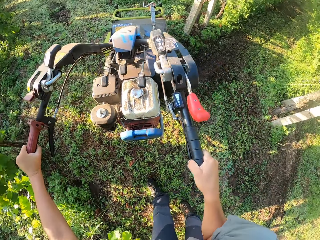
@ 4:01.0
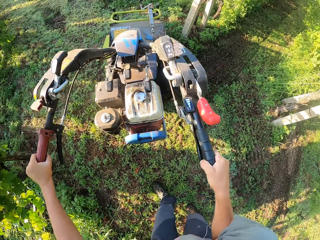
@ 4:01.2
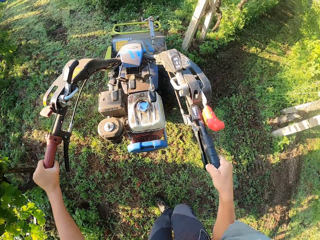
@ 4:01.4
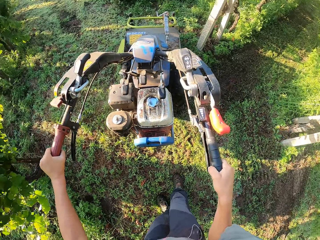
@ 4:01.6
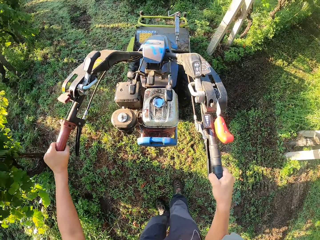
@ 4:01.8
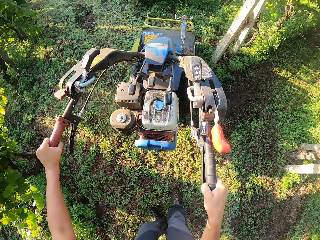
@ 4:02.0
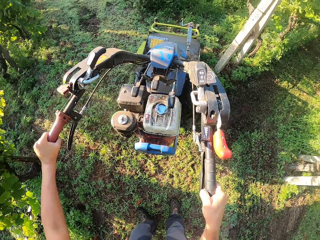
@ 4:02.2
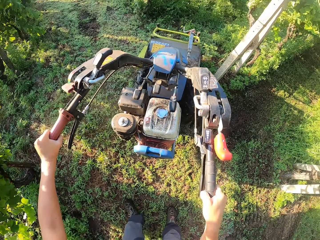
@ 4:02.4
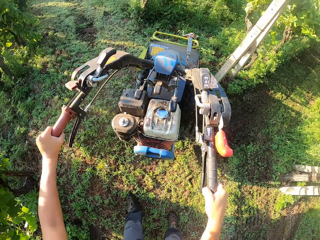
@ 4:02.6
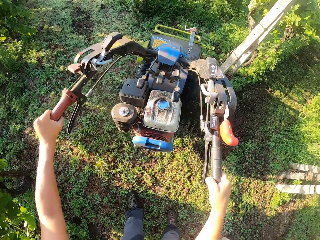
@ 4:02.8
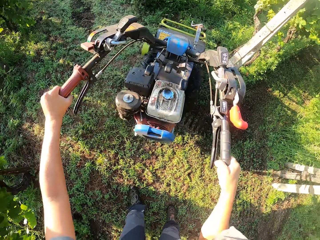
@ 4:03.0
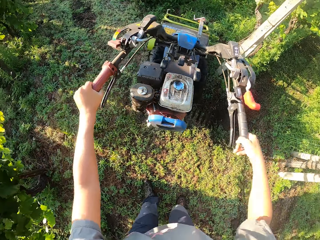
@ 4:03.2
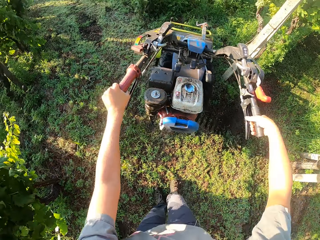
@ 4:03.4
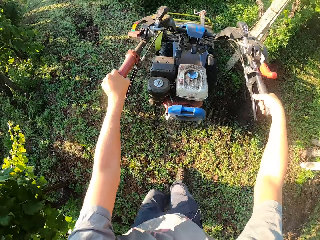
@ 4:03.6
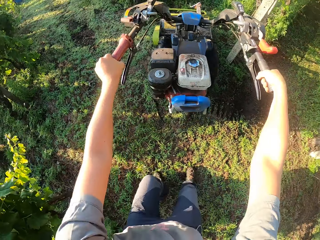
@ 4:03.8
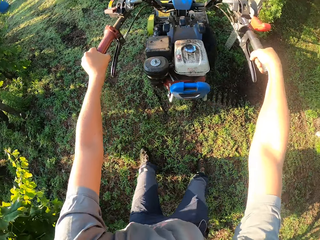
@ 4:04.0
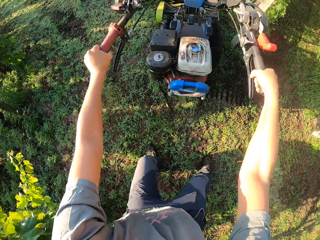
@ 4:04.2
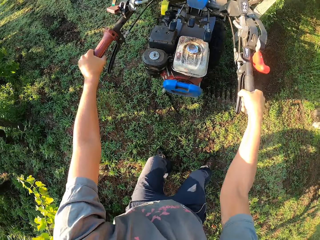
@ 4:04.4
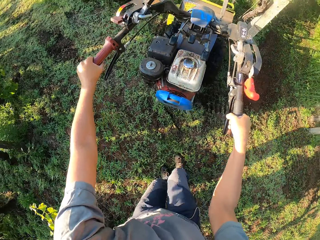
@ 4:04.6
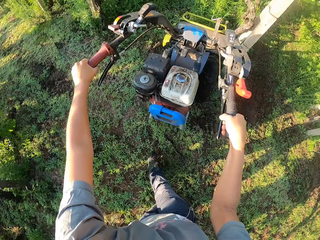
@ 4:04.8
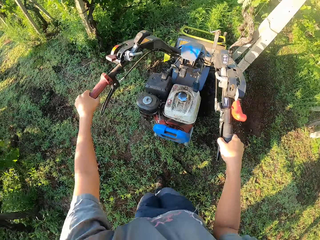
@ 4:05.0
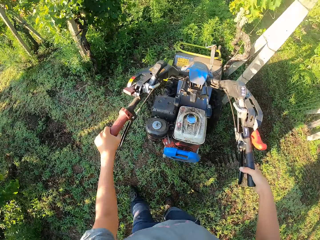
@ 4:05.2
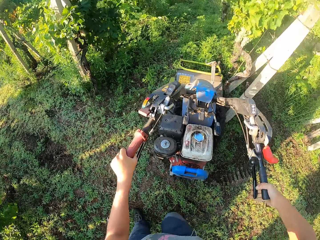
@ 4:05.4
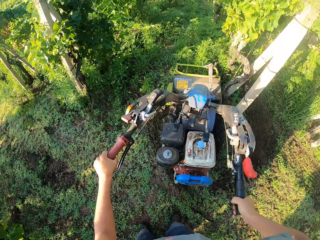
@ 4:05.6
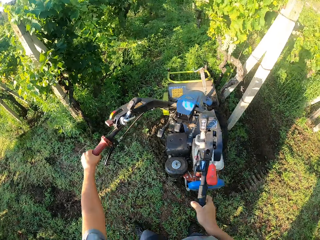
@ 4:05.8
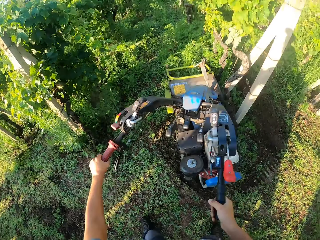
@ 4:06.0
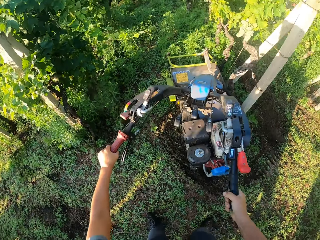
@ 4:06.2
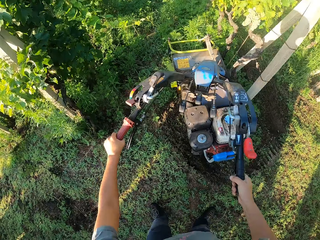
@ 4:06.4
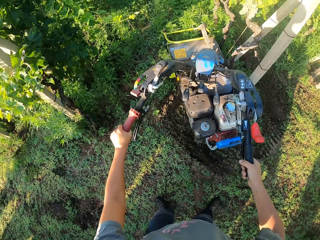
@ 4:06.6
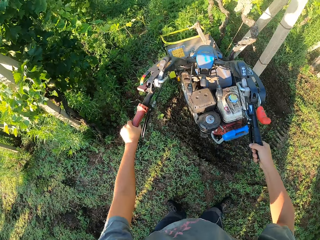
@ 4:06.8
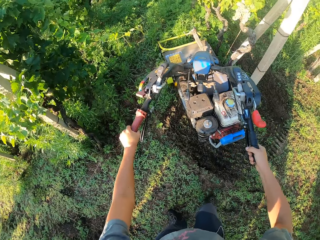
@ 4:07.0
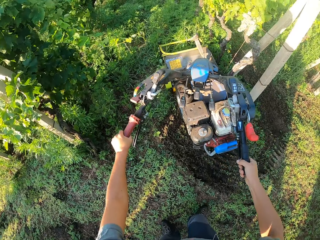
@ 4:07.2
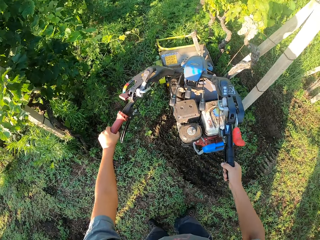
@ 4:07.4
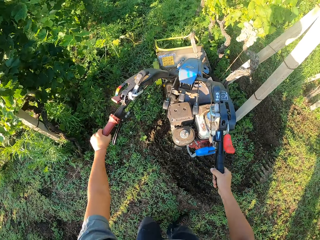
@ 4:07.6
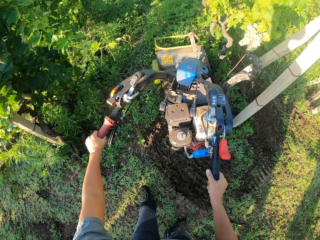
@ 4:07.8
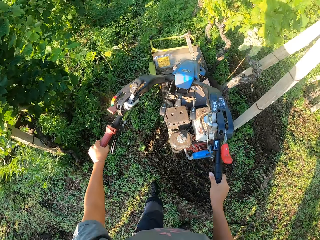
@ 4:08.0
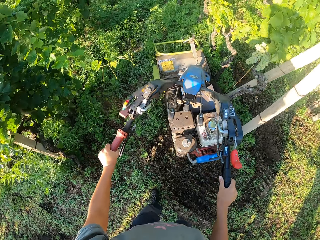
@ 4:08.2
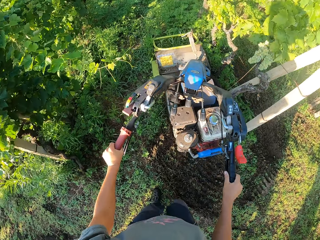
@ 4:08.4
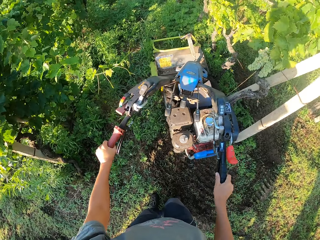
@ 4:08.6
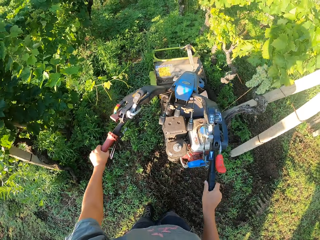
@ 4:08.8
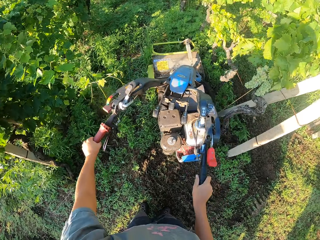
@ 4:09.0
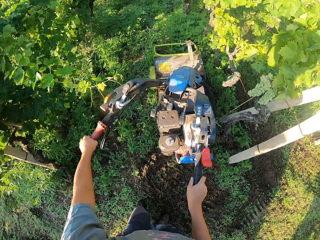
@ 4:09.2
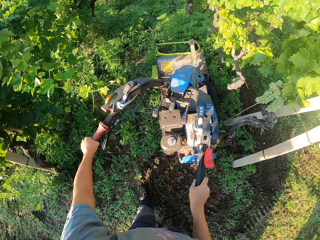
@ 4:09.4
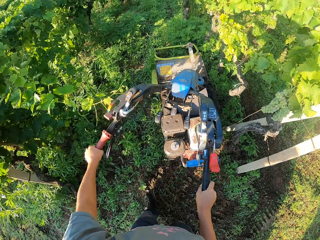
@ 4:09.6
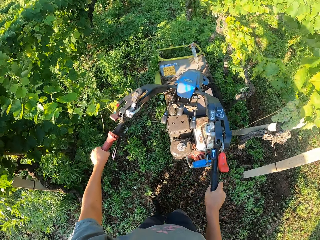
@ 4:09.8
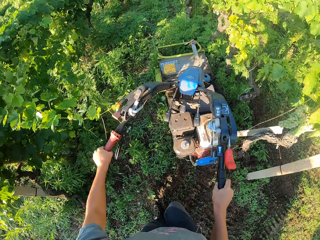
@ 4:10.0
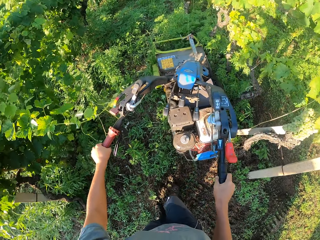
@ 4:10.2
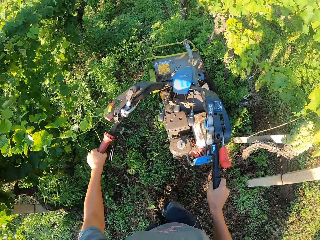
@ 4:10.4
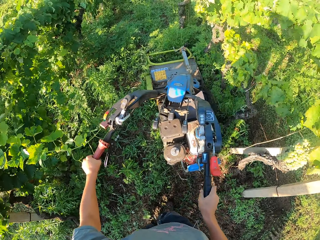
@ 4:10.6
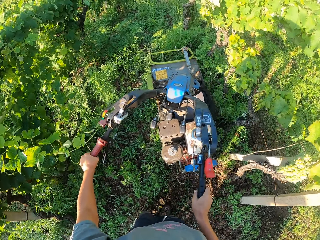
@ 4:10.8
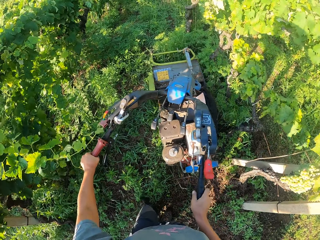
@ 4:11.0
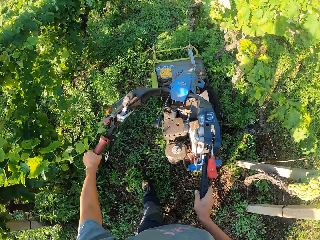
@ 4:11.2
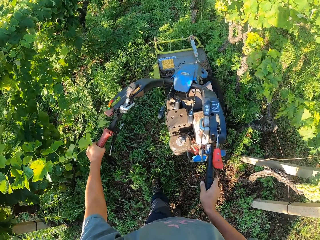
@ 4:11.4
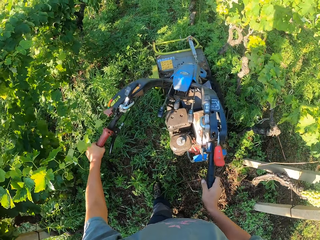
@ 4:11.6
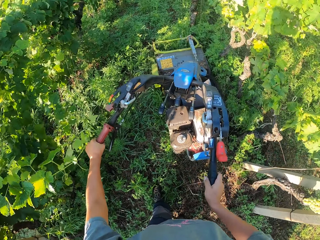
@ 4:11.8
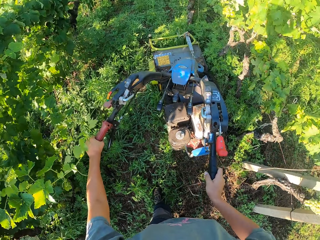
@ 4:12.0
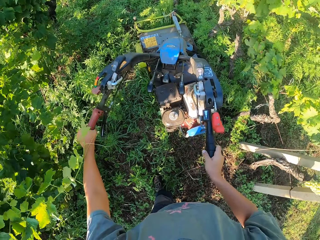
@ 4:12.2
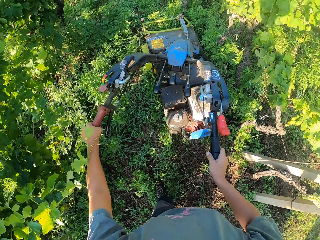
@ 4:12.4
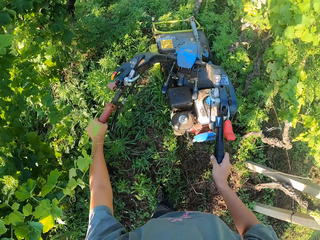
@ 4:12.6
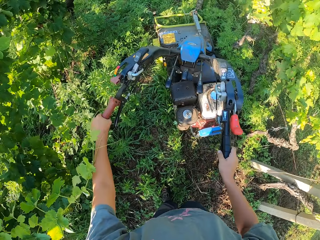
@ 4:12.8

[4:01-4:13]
The camera wearer directs the lawn mower to the next row spacing space. They cut the grass forwards across the lawn with the lawn mower.

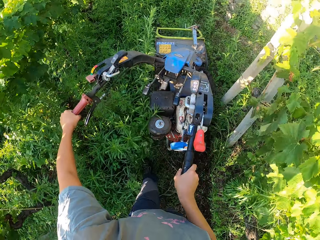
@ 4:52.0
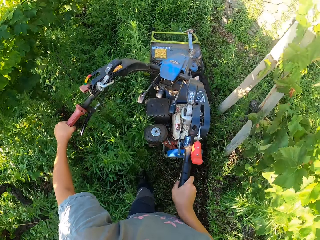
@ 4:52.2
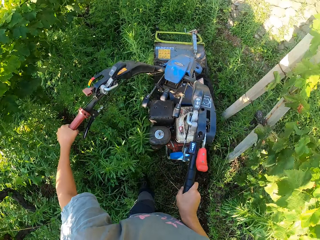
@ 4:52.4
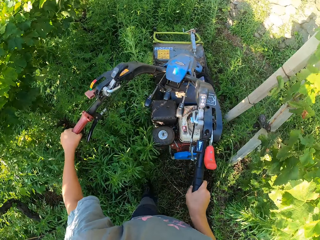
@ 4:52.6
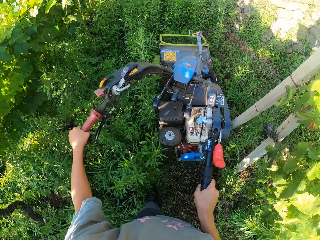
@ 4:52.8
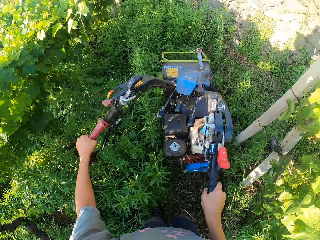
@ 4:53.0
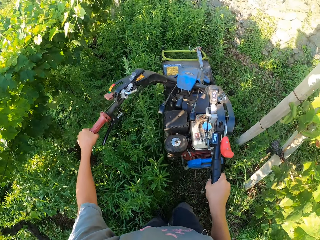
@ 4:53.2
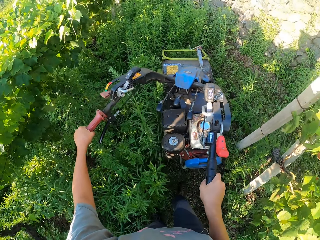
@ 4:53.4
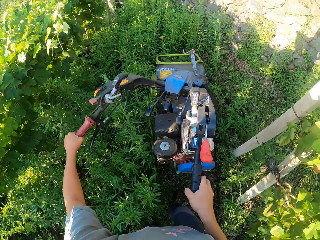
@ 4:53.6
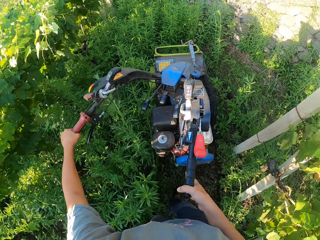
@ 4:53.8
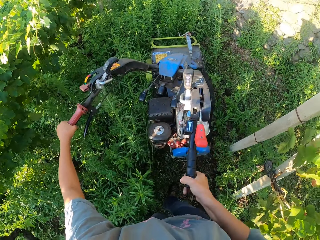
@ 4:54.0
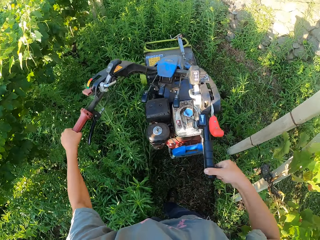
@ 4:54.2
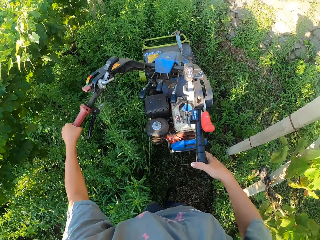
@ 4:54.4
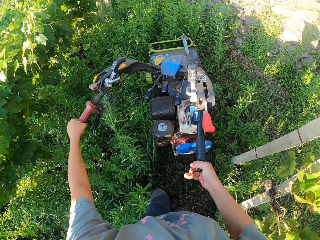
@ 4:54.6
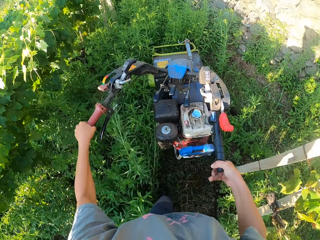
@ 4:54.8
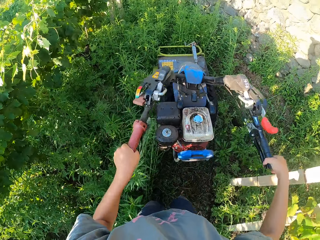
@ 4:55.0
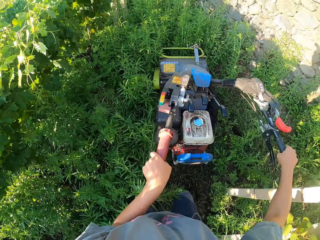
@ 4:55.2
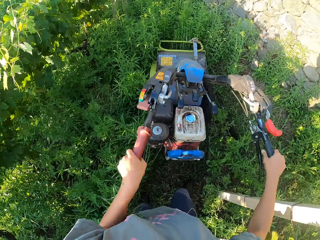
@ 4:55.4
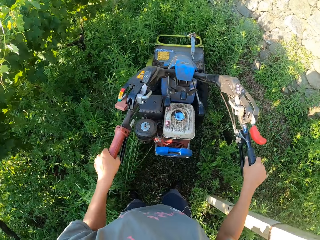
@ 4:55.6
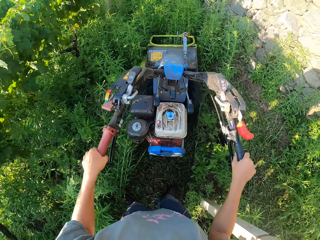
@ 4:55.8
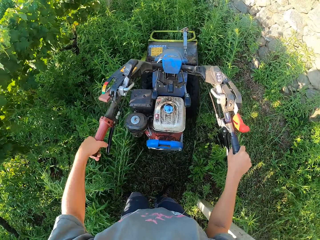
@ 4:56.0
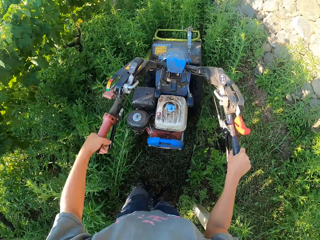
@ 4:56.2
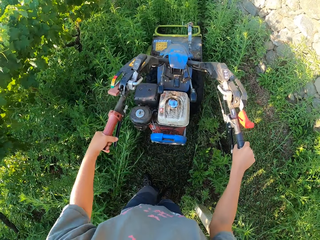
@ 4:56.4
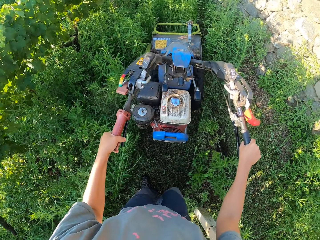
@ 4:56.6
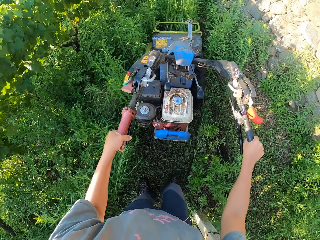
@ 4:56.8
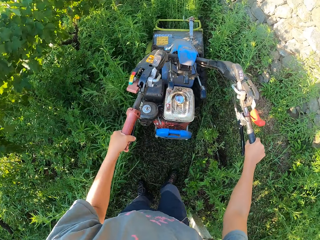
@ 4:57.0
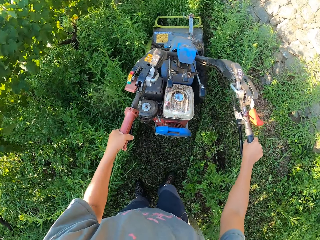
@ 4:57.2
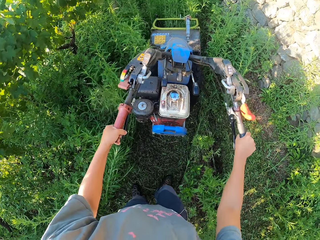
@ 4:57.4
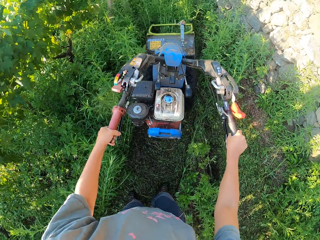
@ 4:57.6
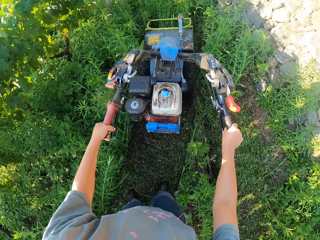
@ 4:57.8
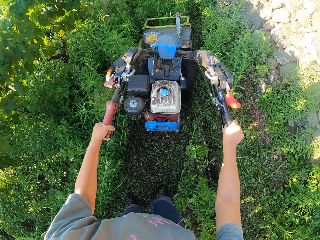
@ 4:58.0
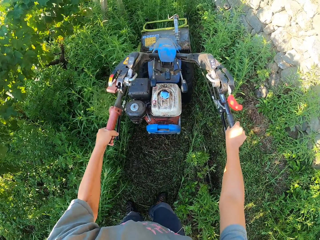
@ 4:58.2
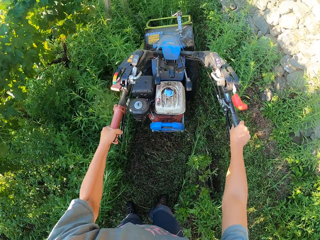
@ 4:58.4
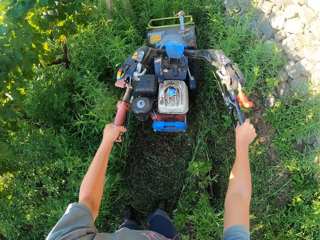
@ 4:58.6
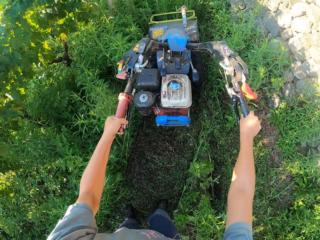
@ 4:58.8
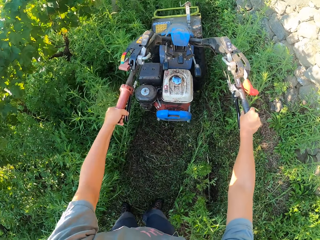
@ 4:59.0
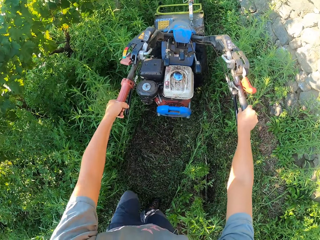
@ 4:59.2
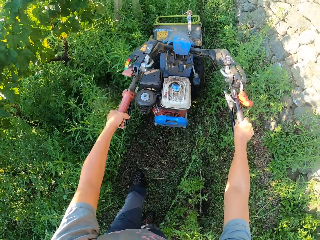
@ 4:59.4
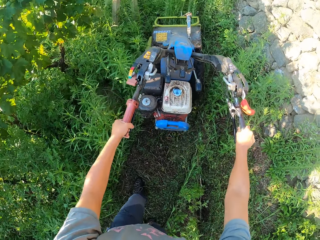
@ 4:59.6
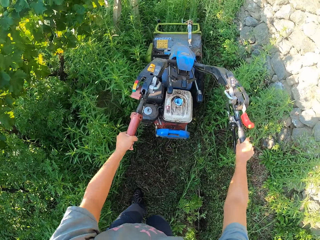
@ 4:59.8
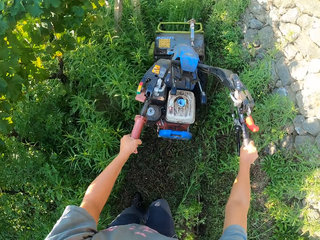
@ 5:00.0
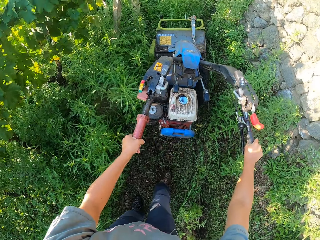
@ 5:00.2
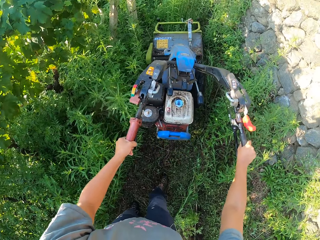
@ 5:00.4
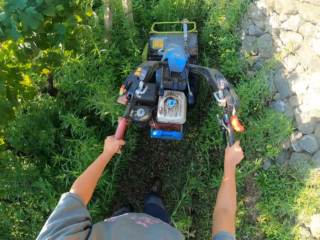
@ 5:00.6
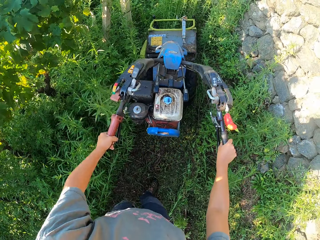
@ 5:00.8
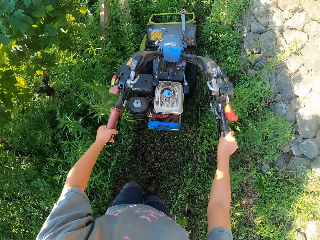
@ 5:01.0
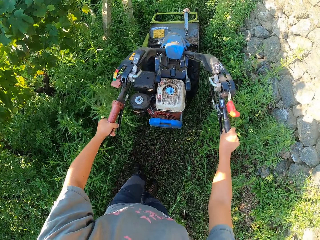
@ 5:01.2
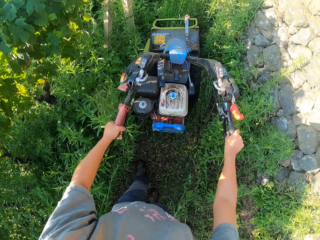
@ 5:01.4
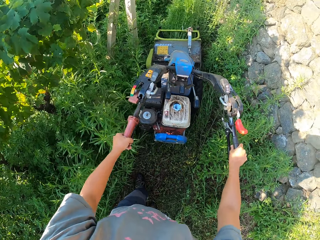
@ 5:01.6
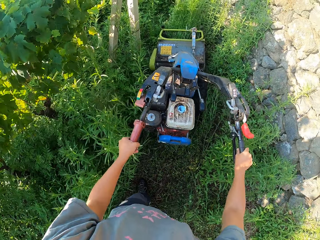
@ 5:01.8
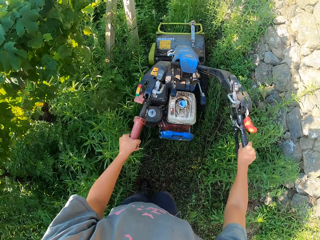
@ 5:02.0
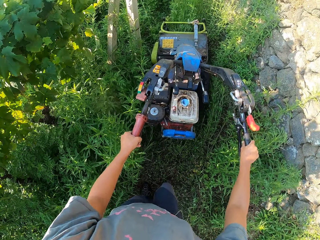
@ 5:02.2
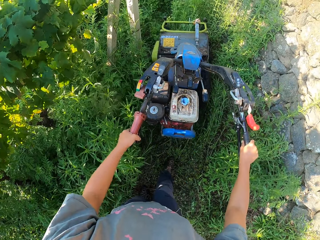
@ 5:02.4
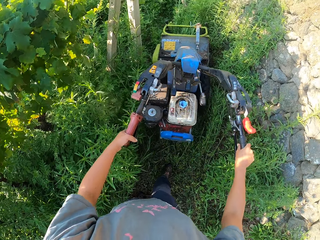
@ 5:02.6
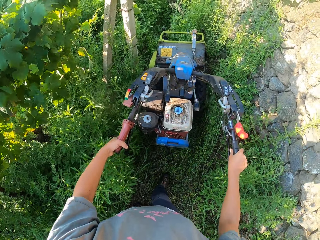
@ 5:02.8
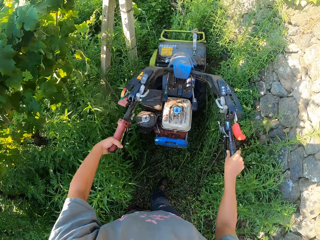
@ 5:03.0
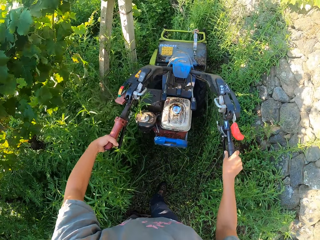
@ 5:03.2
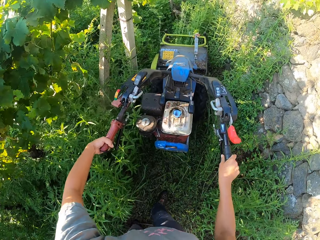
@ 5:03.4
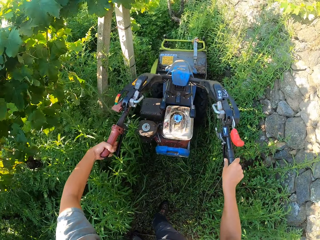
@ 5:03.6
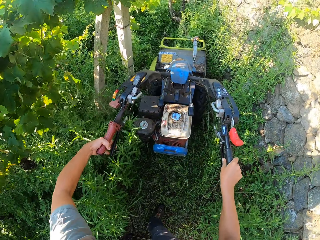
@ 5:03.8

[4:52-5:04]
The camera wearer moves his other hand.
